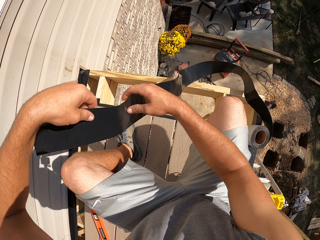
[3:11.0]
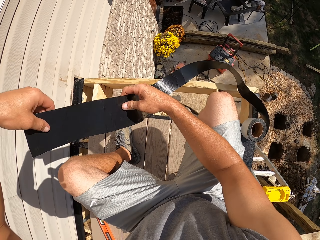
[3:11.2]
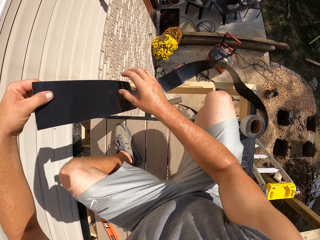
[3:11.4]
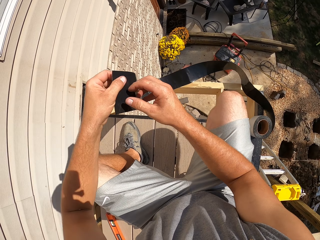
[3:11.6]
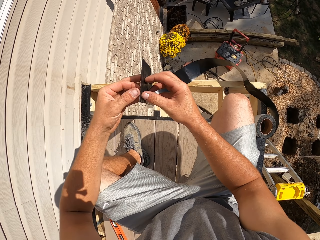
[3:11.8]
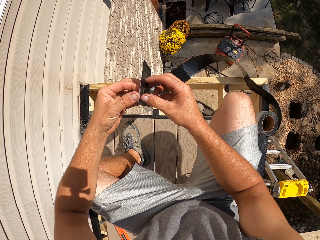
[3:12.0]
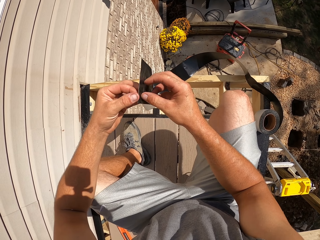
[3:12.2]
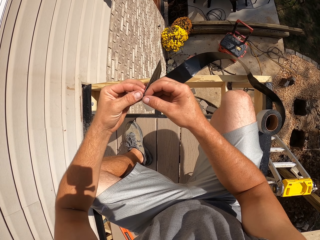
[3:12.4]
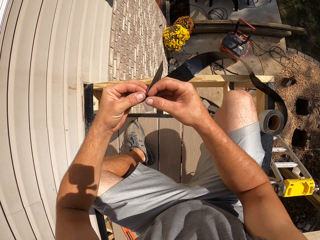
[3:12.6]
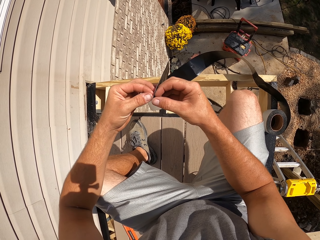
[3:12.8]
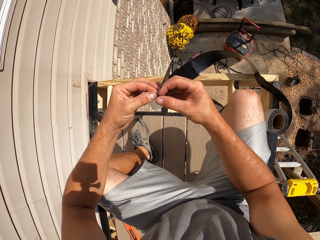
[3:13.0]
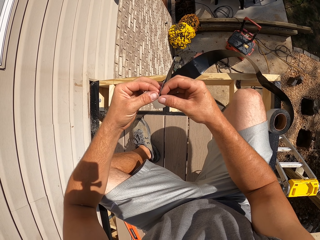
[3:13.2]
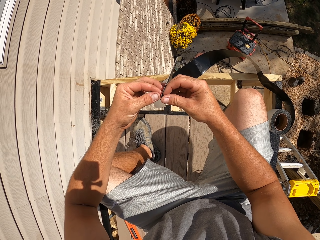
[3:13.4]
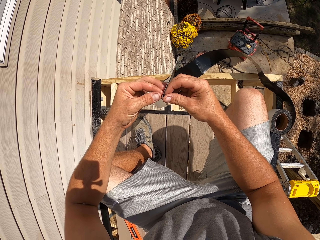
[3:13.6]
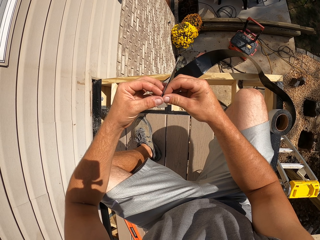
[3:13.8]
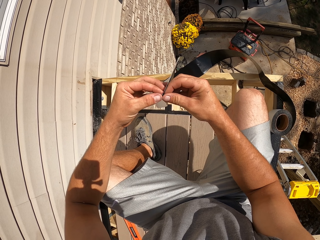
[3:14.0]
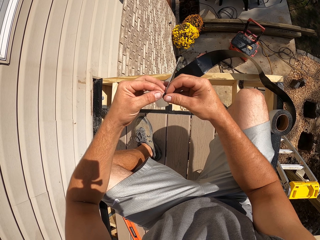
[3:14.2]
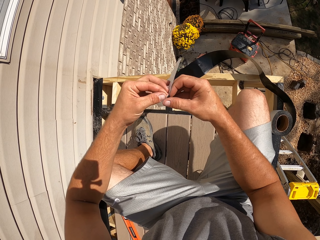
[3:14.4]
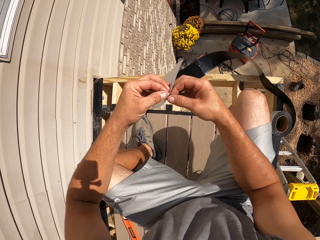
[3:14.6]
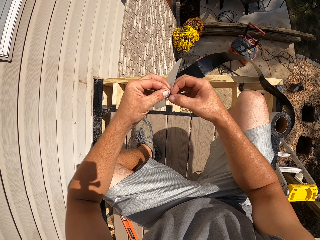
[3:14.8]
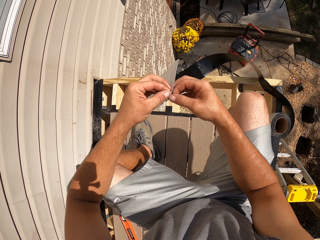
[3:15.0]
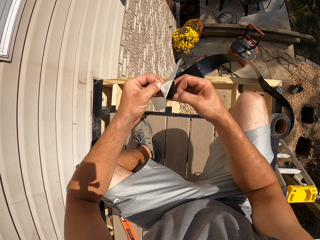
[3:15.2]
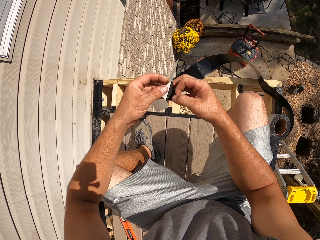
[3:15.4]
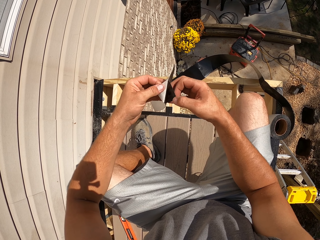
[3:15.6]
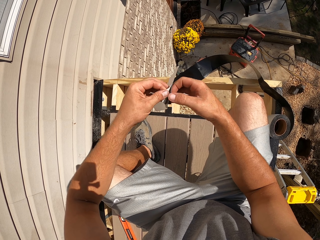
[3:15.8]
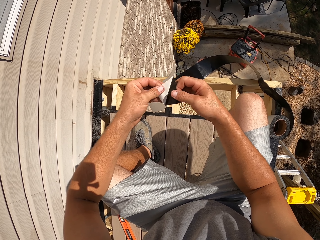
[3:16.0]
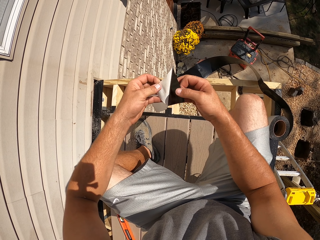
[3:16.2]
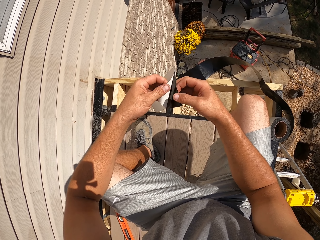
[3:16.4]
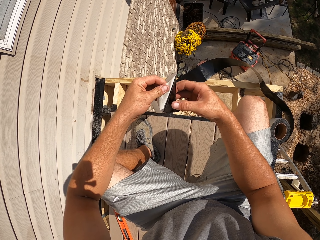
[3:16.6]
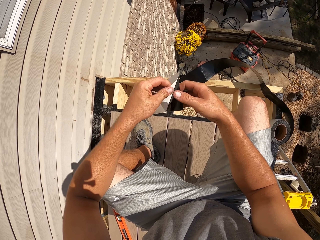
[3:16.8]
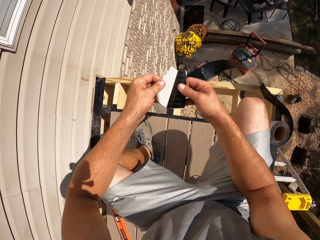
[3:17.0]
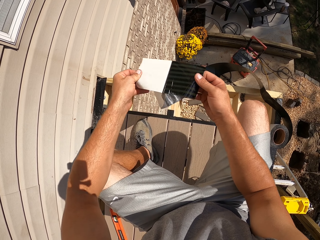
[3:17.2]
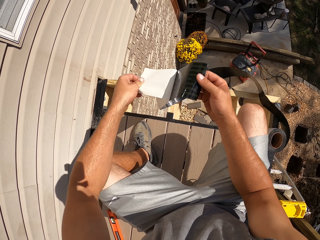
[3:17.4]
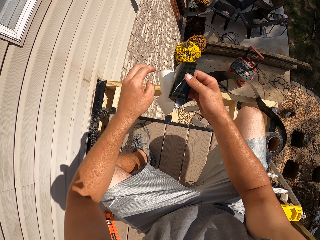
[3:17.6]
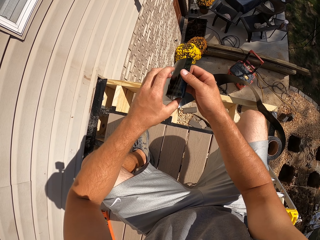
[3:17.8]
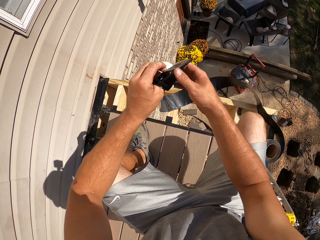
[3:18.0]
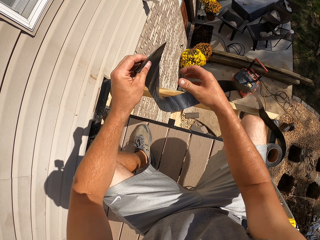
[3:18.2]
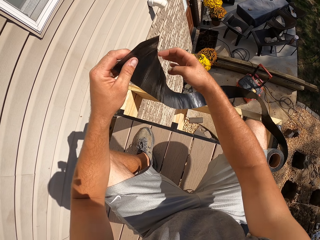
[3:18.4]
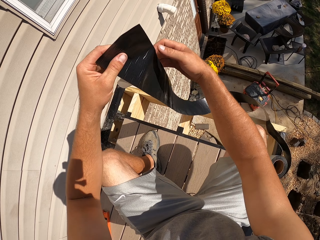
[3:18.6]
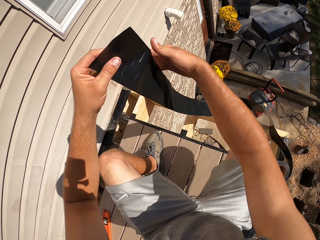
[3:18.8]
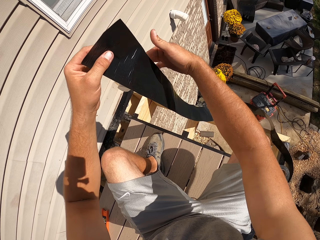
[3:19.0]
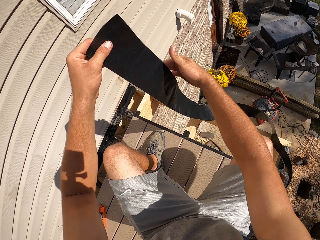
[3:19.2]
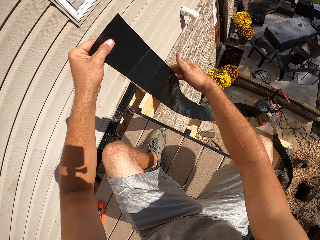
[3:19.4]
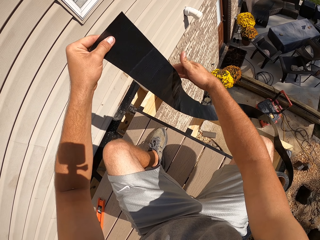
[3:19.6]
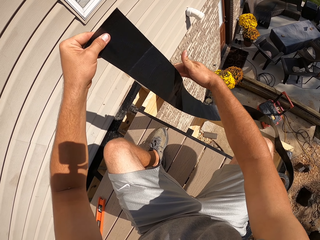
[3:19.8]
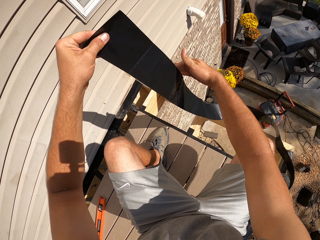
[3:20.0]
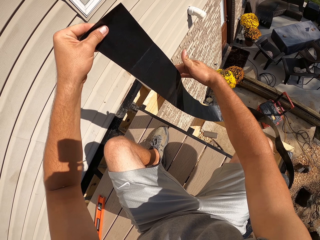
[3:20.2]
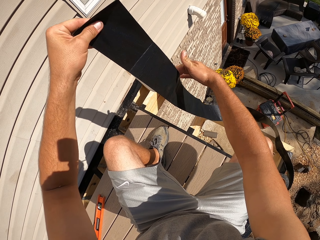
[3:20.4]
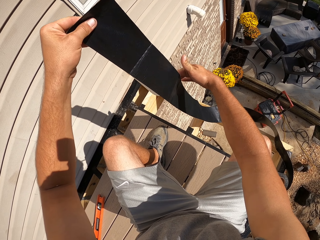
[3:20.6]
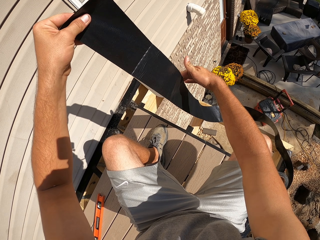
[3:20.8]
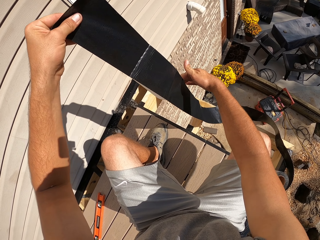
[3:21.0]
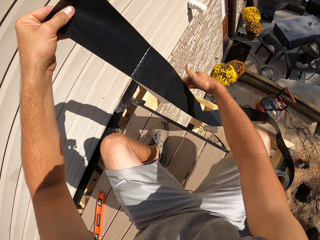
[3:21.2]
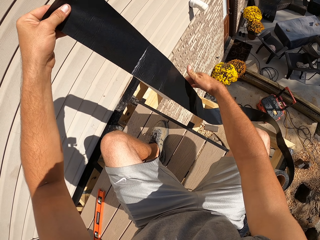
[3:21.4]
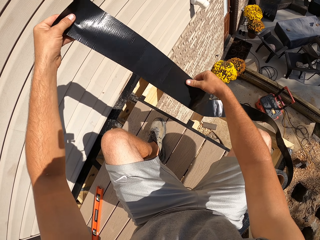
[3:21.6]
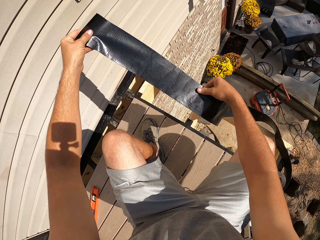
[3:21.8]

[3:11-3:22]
The camera wearer opens the tape. They open the tape again. They remove a paper on the tape.

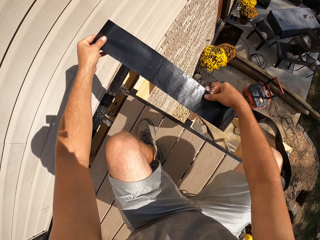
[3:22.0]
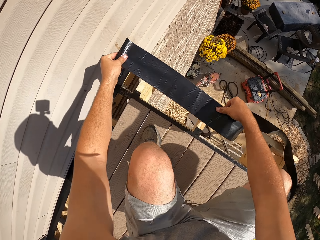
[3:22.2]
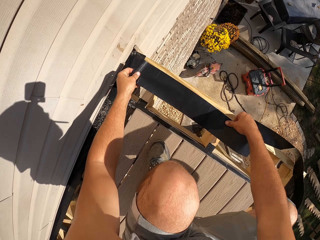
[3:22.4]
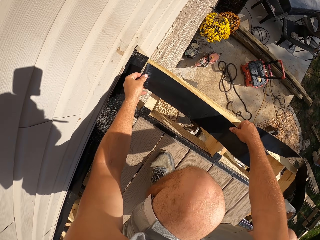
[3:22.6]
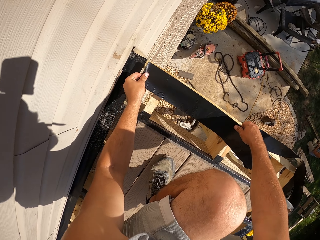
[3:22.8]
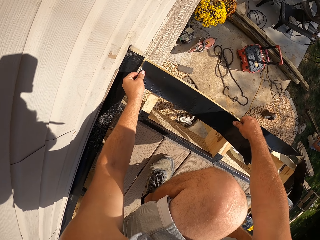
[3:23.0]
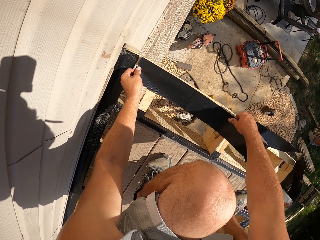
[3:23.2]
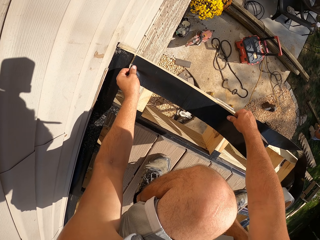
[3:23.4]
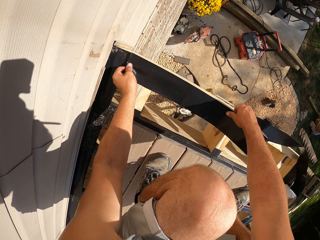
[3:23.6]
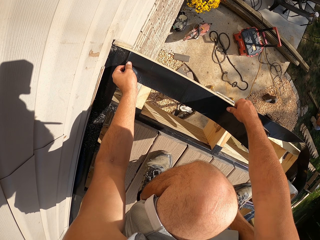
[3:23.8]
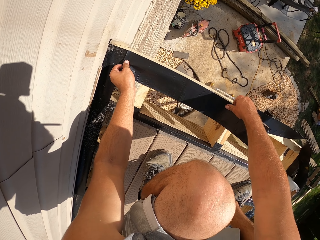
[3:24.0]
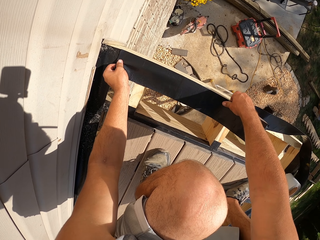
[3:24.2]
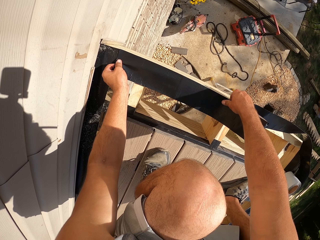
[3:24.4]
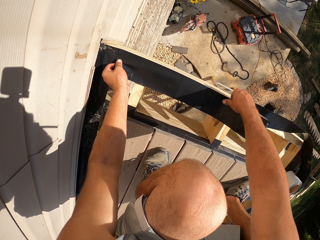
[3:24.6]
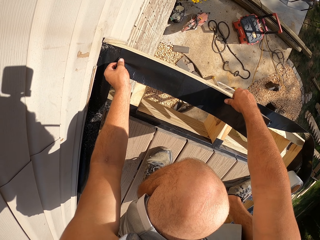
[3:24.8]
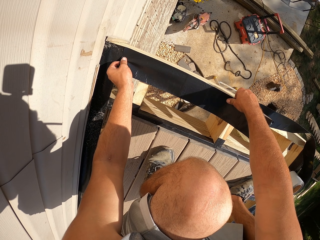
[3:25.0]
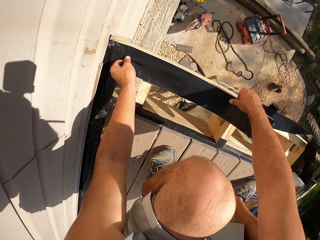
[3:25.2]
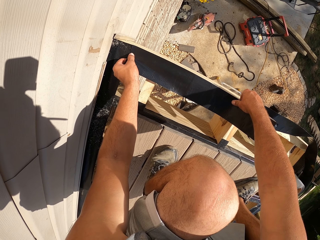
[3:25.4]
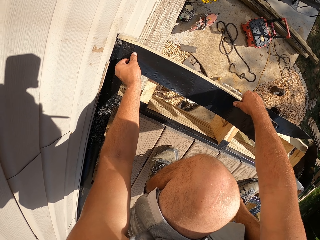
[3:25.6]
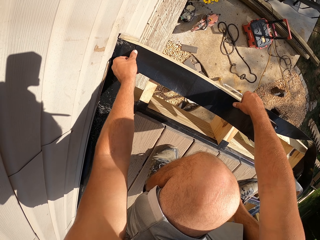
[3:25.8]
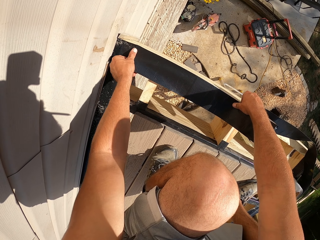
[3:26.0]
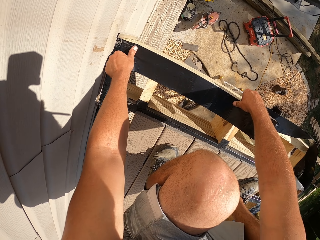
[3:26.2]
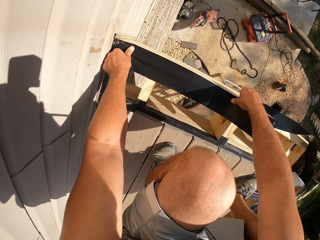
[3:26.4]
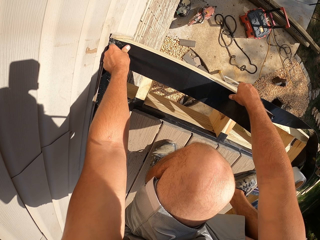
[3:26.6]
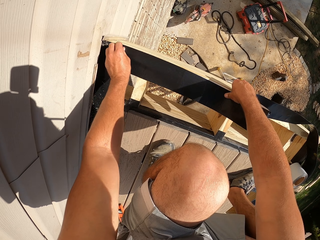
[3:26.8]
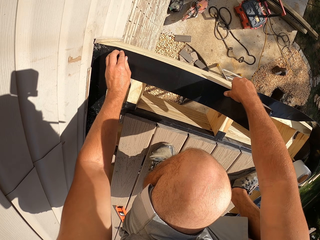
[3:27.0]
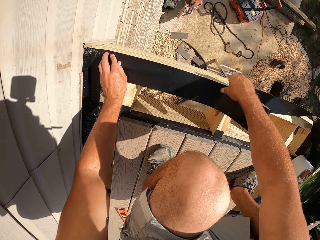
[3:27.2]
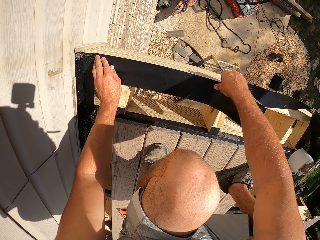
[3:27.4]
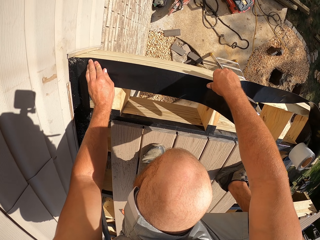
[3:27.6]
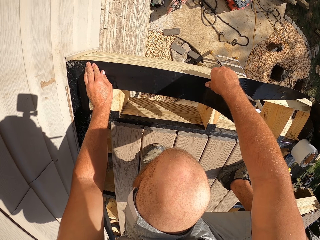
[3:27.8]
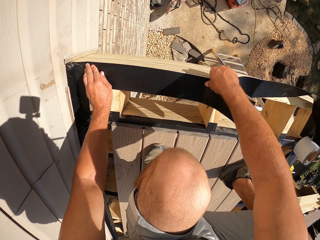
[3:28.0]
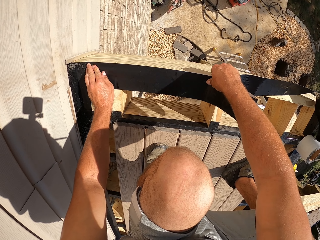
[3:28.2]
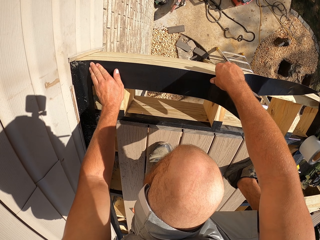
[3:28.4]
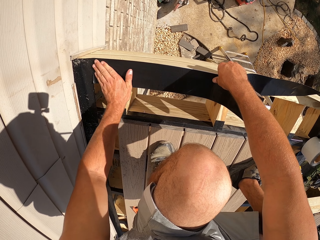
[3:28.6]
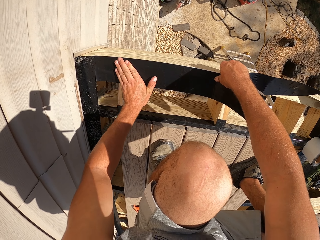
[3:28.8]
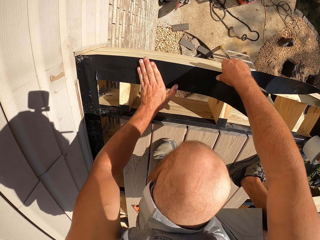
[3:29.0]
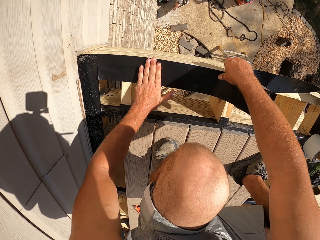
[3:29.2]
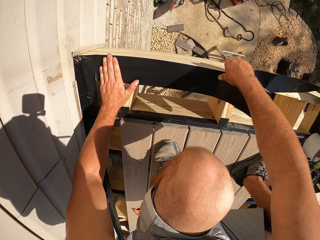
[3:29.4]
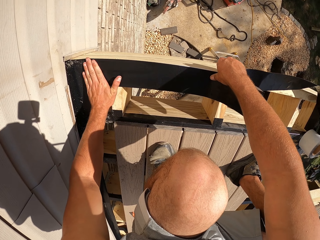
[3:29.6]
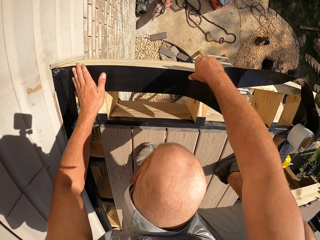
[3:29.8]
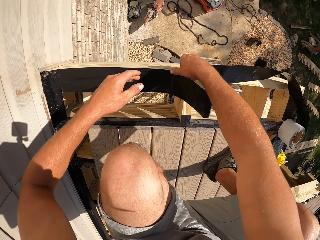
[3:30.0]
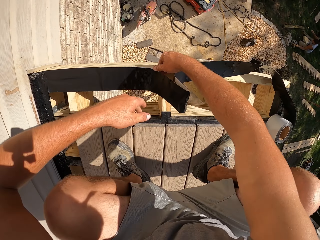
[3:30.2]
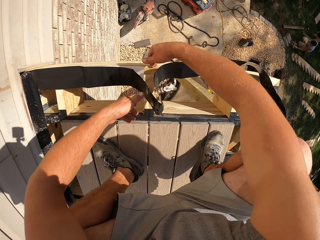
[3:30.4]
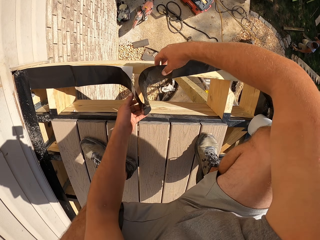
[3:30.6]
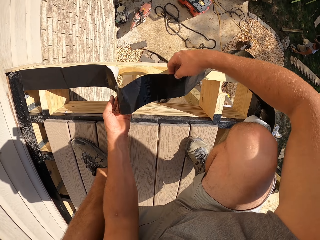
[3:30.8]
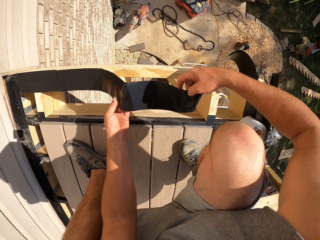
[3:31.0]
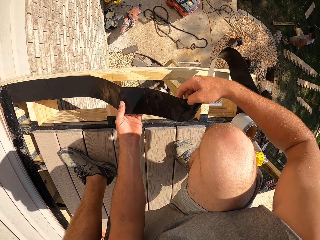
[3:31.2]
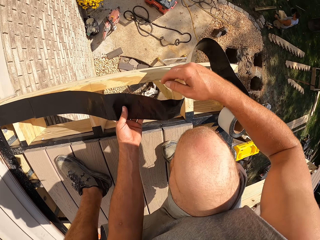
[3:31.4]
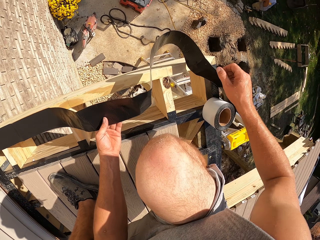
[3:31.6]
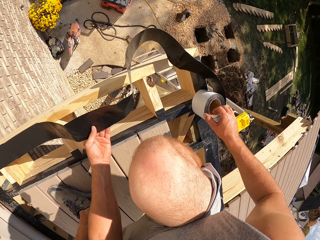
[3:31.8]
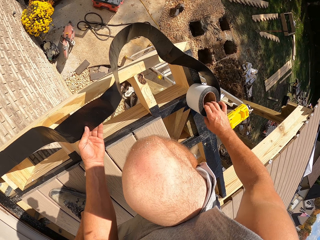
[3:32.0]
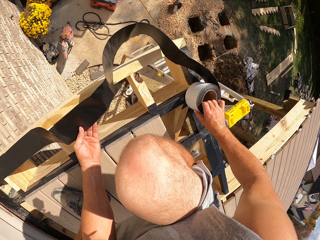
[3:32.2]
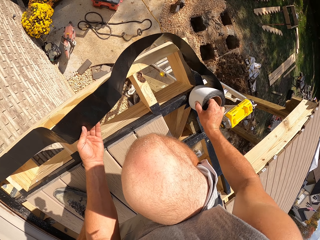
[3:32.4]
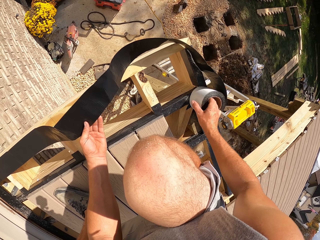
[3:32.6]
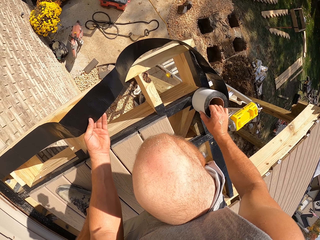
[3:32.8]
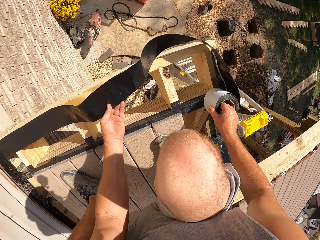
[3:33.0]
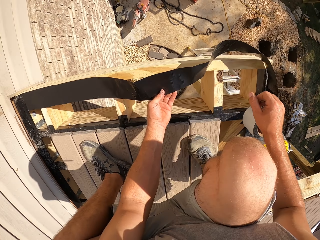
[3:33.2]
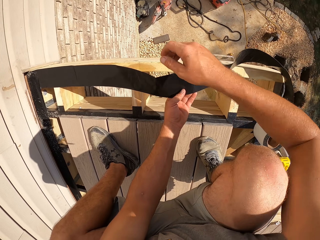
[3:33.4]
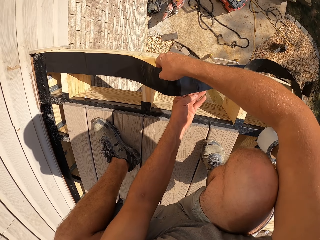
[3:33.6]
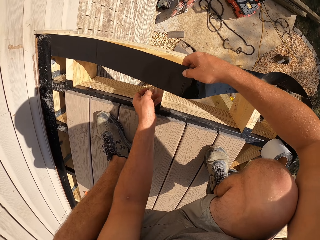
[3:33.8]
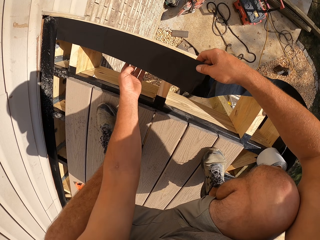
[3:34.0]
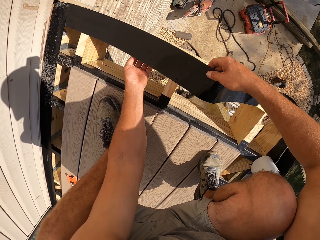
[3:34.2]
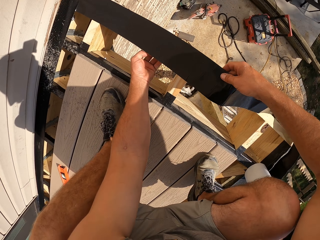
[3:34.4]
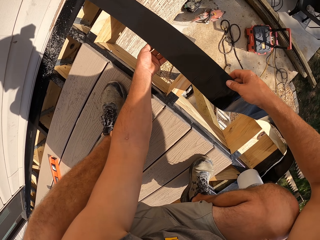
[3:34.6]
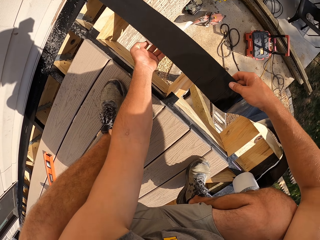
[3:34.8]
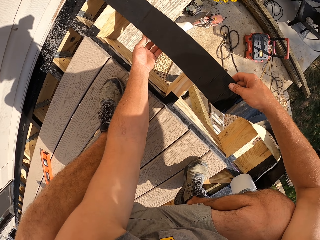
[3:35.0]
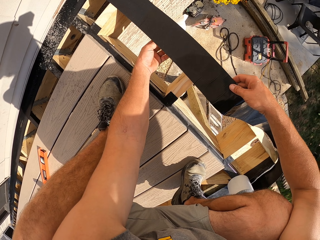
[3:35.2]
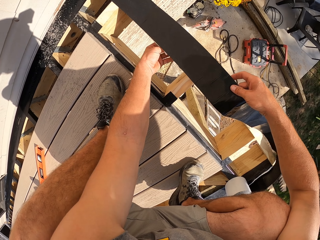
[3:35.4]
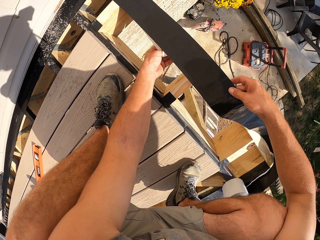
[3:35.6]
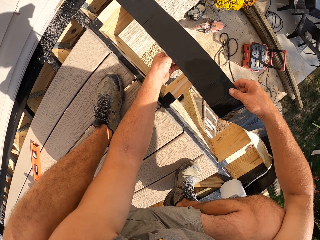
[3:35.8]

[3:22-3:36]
The camera wearer puts the tape on the timber. They tape the timber. They roll in the tape.
